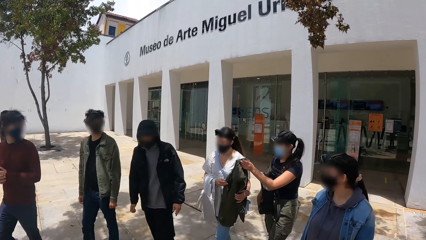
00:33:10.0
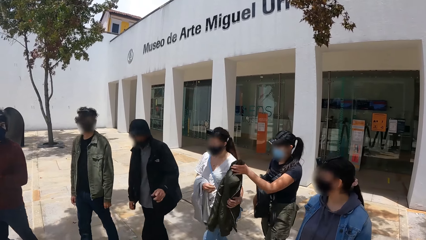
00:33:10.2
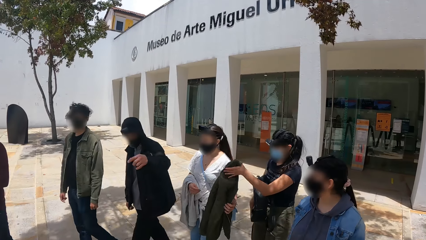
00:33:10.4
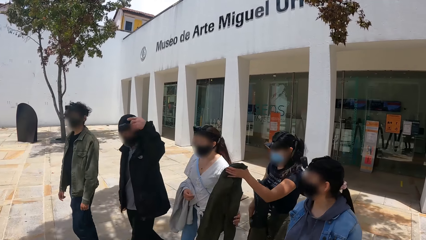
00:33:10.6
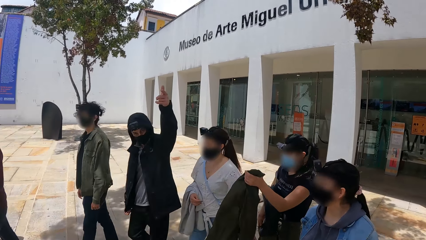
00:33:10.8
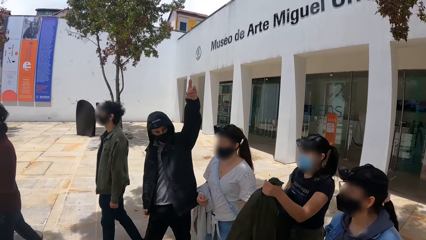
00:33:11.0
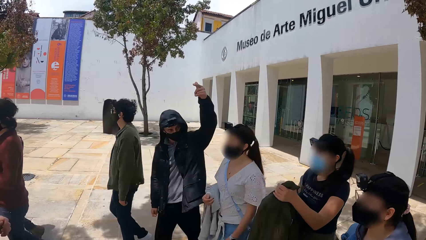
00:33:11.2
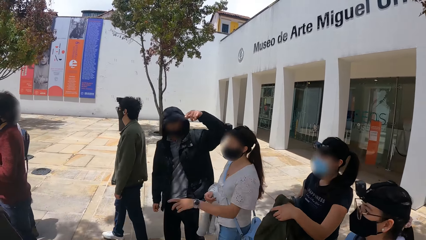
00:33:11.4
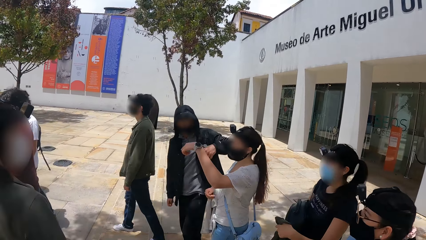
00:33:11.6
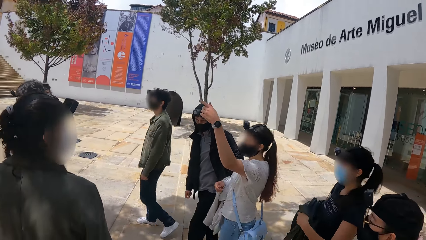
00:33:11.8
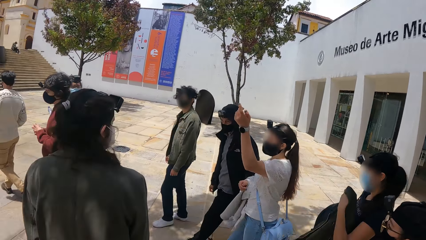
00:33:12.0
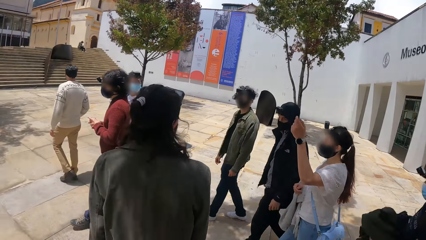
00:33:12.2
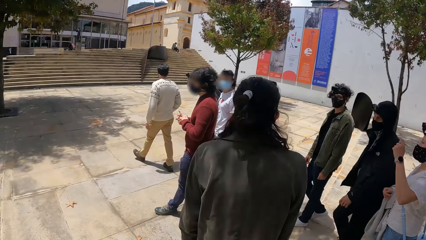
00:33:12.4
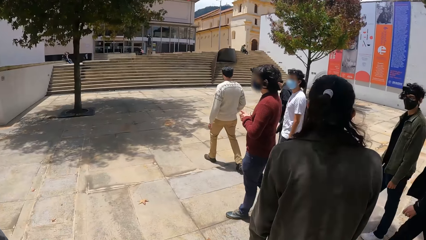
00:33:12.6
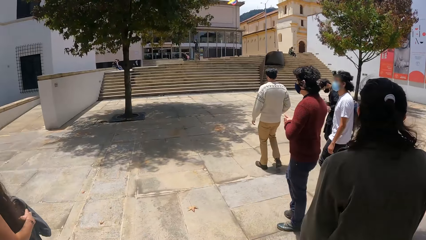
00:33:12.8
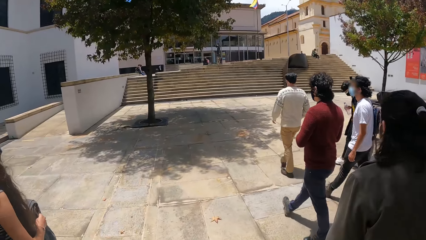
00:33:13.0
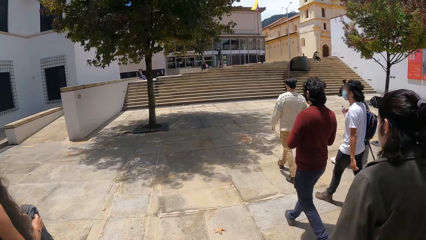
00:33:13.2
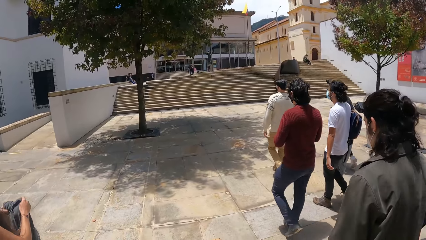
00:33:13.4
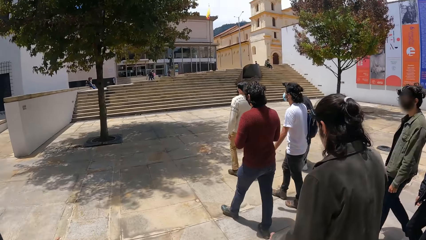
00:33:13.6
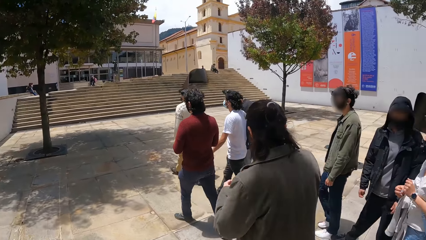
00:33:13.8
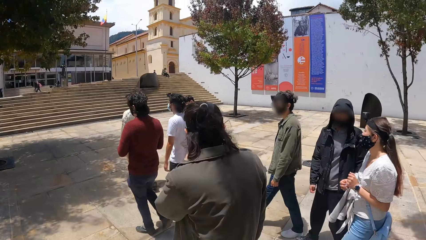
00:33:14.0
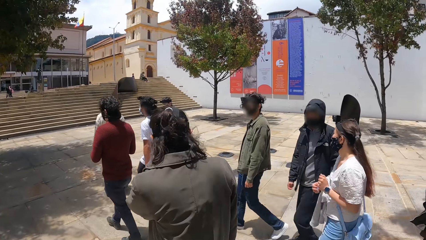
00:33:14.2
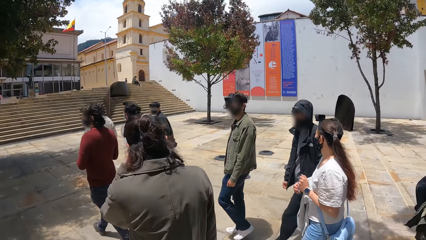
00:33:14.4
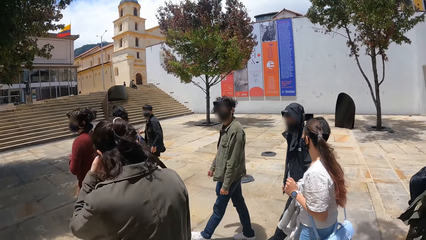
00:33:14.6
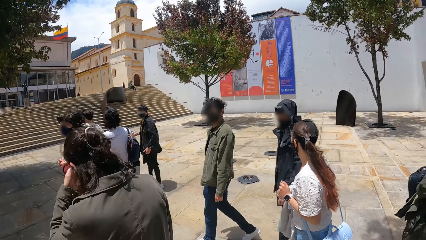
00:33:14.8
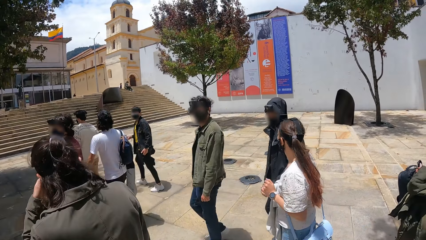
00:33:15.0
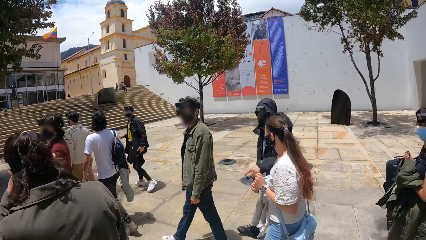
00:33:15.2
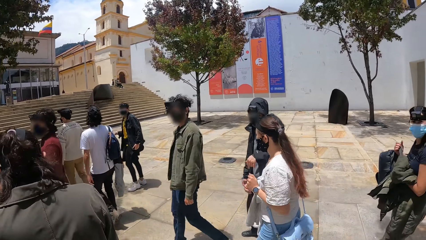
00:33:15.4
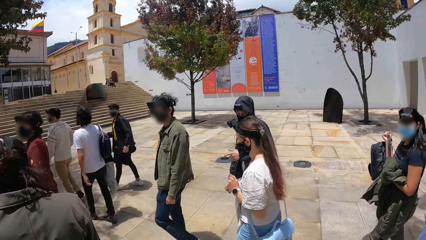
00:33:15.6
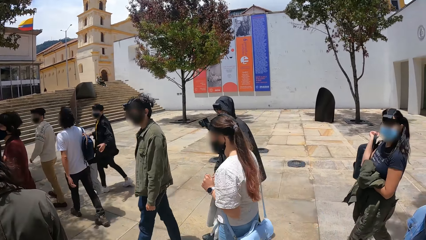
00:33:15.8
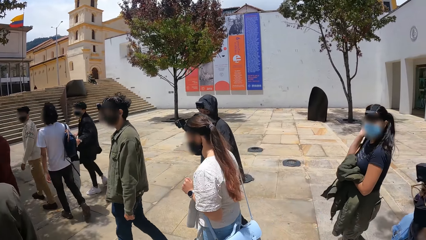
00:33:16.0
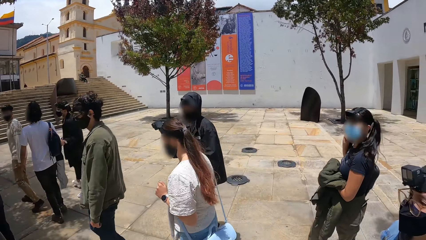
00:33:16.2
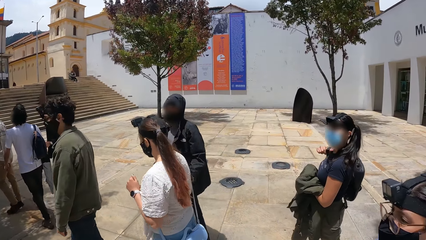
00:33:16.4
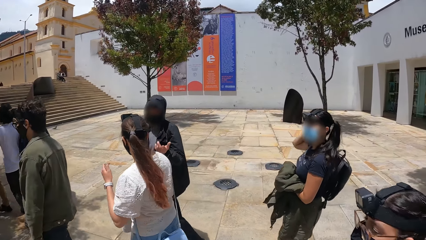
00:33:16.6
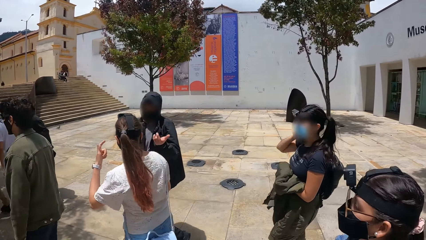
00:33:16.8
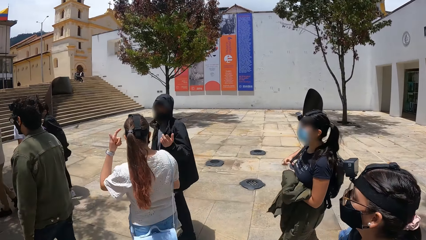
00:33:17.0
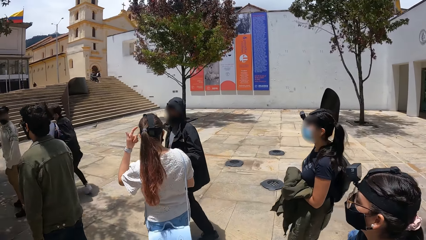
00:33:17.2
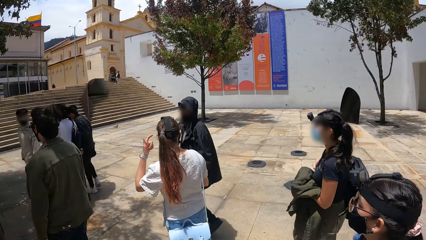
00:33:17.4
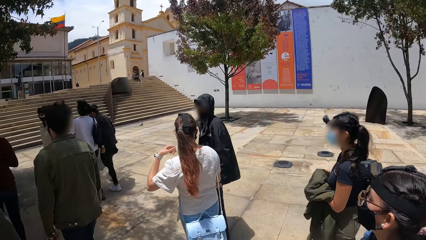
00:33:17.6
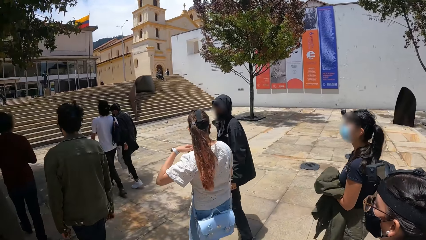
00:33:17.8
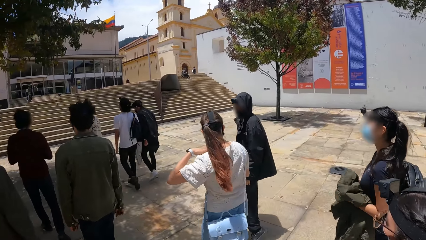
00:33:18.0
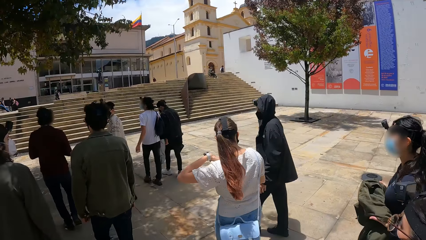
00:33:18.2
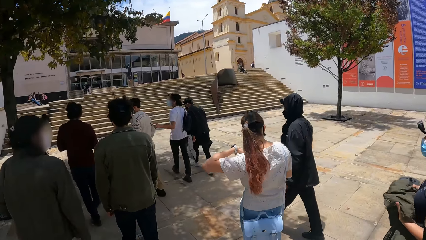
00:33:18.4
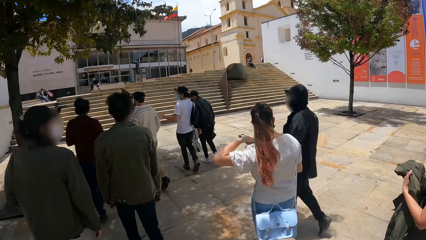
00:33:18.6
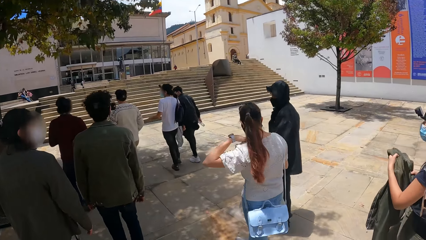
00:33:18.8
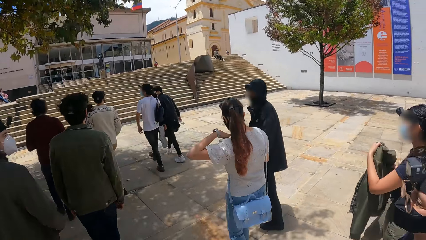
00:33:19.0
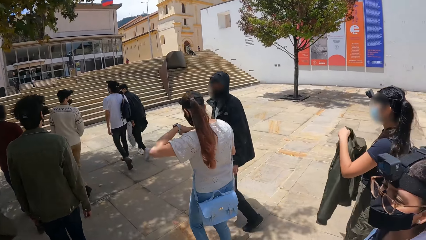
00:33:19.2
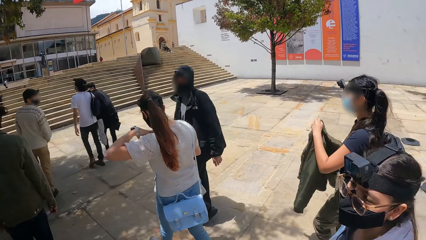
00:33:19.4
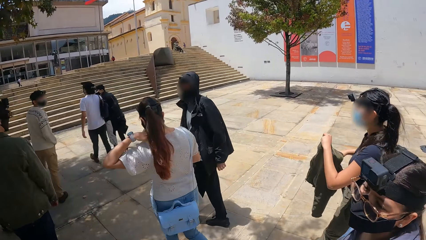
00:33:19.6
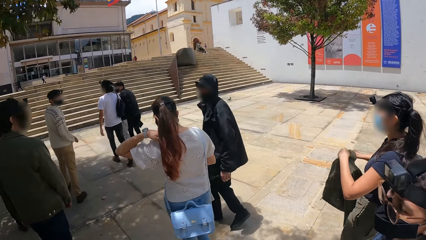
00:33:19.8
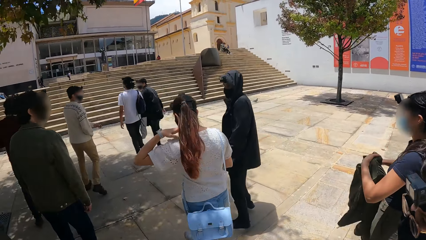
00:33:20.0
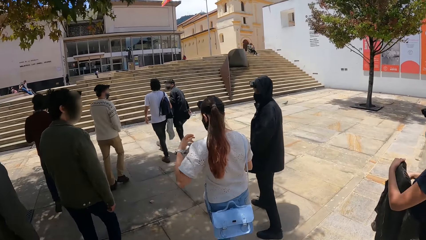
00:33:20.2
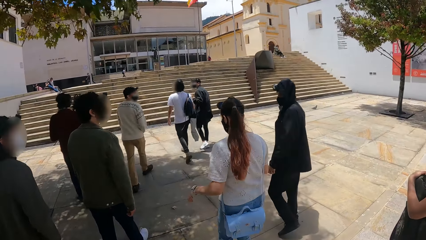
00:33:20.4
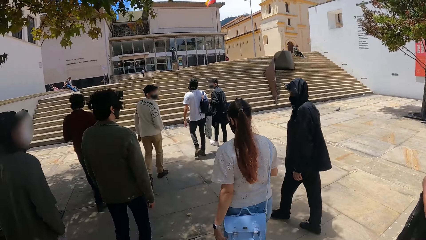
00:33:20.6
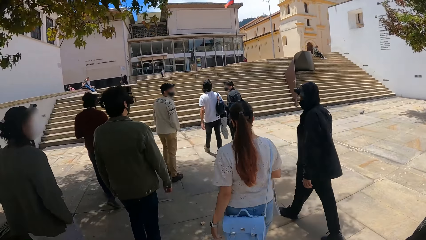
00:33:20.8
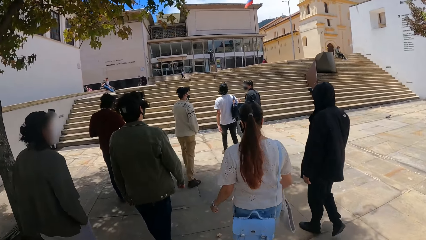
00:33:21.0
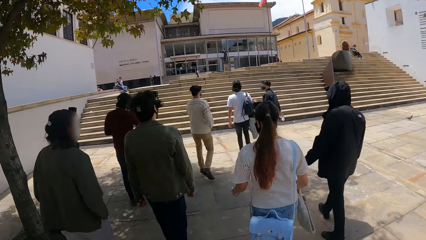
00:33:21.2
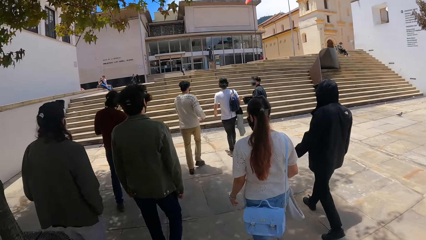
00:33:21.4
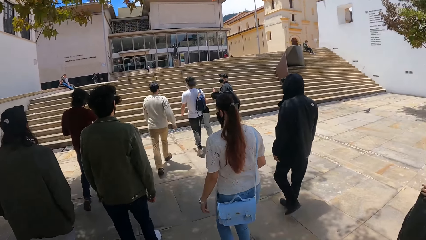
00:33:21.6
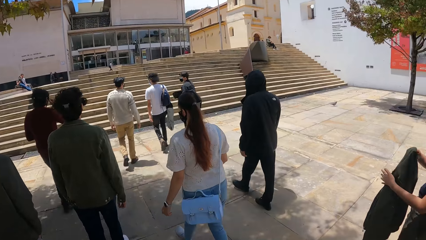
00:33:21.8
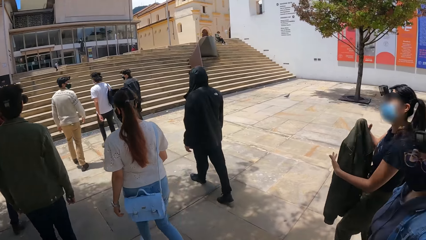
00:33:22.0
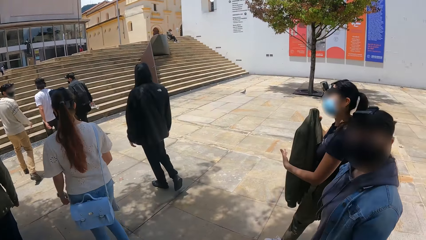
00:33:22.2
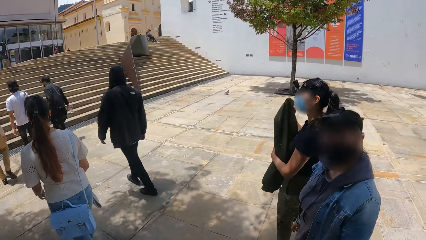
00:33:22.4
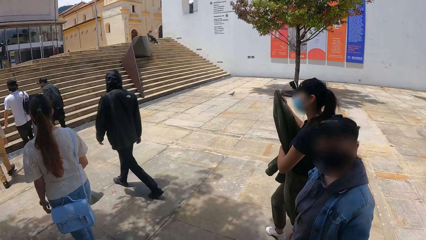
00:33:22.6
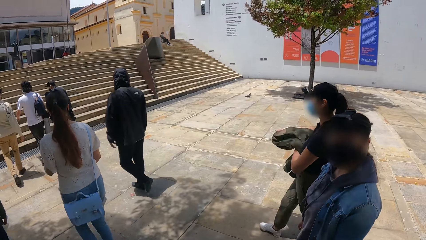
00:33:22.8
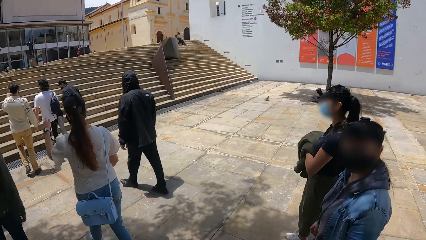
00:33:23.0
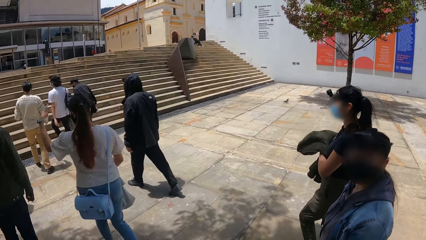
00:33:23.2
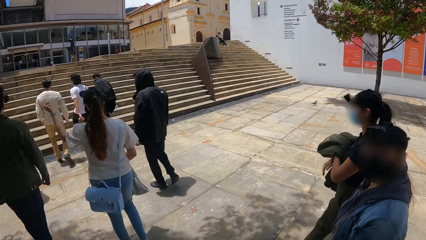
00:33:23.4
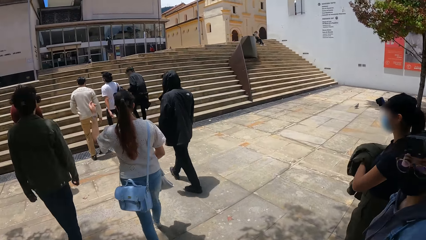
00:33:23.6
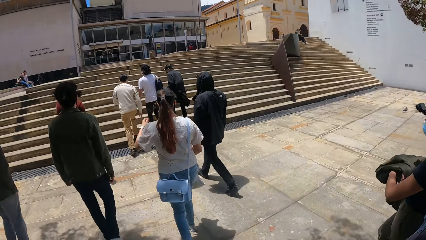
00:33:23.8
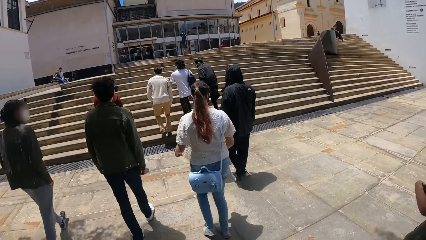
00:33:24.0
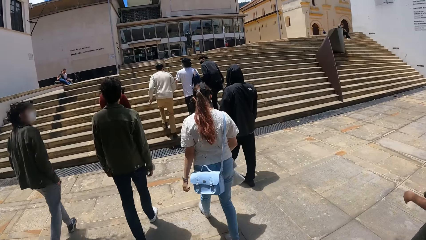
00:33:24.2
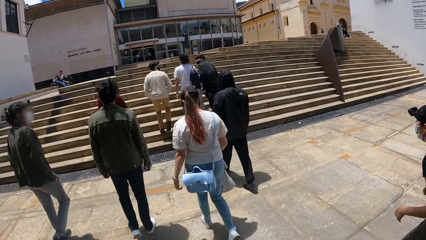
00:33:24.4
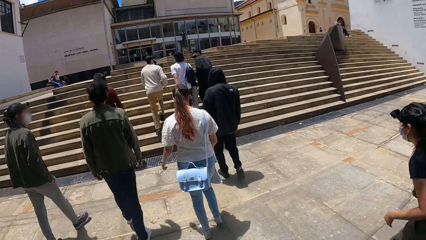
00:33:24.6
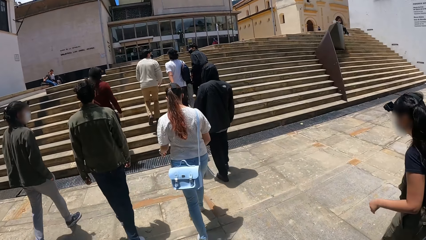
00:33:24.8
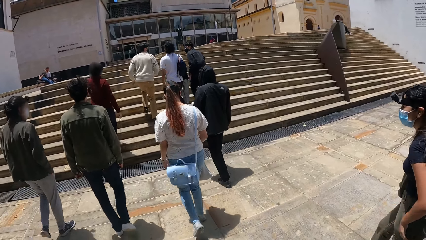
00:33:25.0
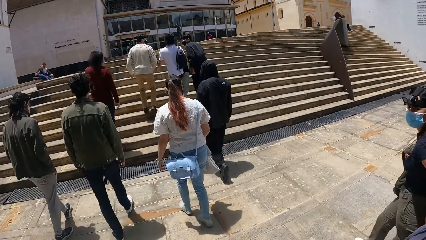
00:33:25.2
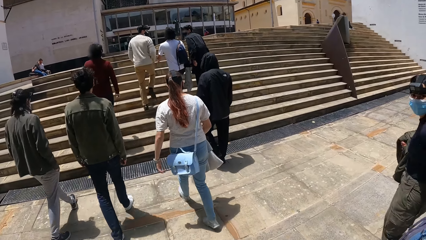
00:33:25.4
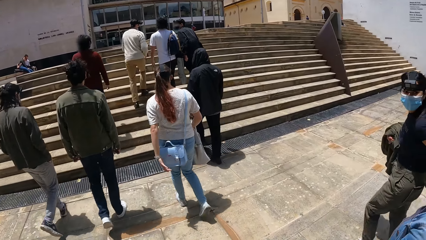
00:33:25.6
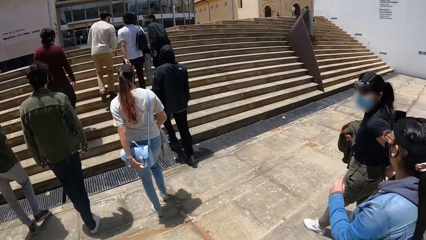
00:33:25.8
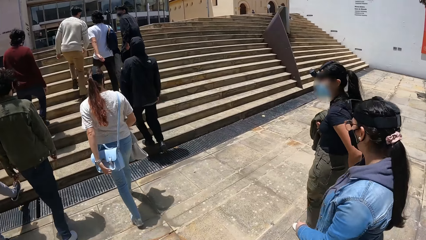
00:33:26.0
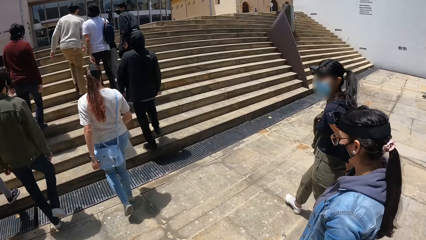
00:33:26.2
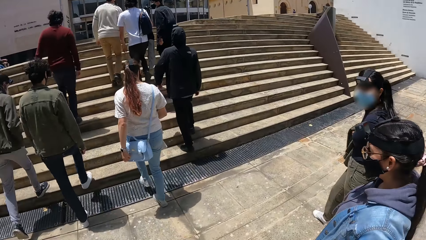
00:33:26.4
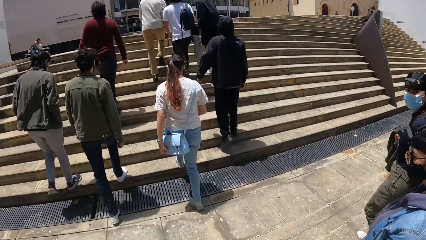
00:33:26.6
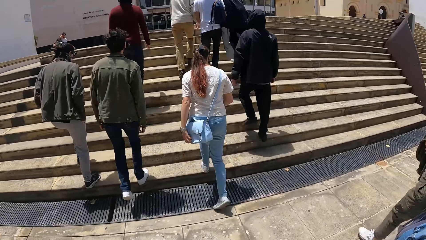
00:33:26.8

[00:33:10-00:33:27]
The camera wearer looks on the other side. A person takes a jacket from a woman. Another person lifts up the left hand. The woman lifts up the left hand. The camera wearer walks with people. They look around the street, walk around the street. The woman interacts with the other person.
